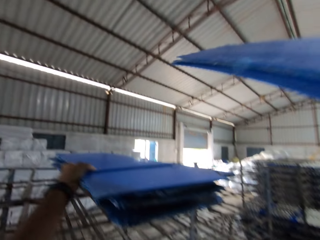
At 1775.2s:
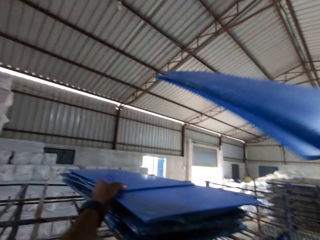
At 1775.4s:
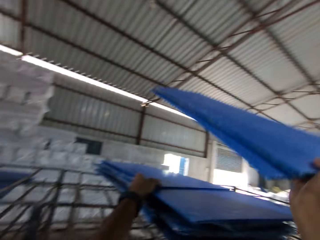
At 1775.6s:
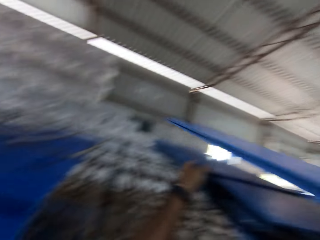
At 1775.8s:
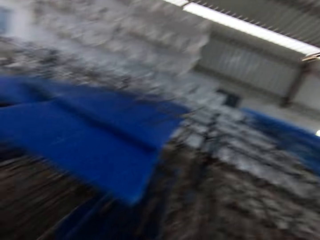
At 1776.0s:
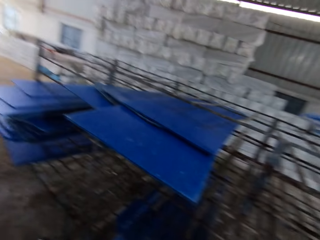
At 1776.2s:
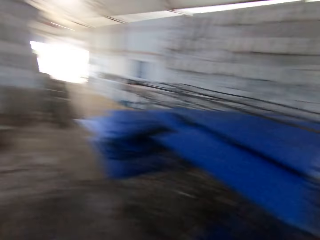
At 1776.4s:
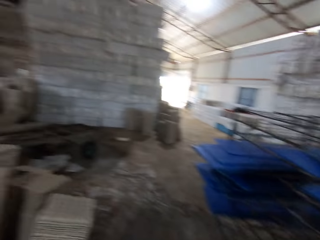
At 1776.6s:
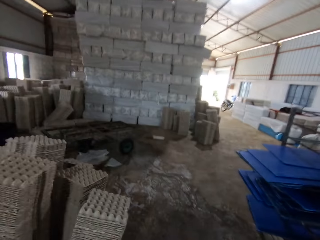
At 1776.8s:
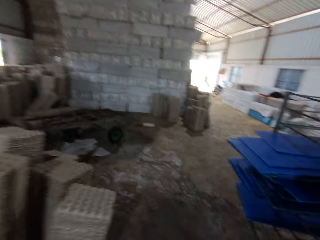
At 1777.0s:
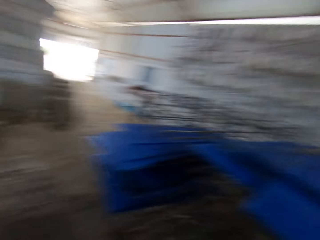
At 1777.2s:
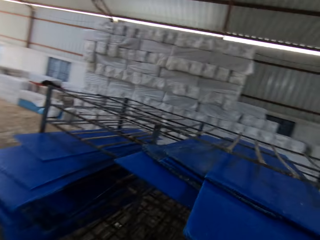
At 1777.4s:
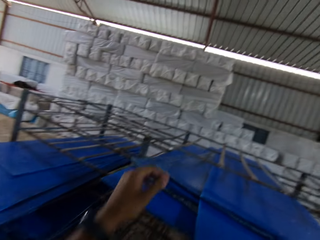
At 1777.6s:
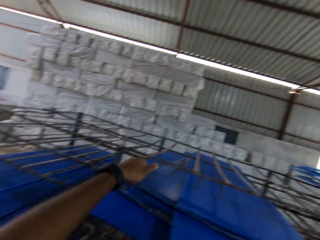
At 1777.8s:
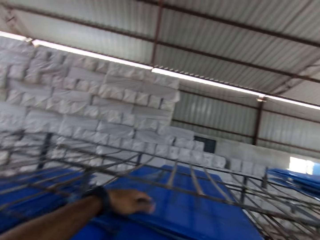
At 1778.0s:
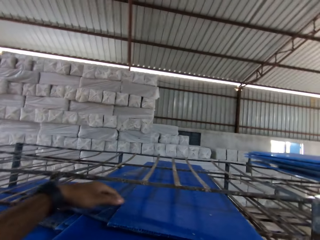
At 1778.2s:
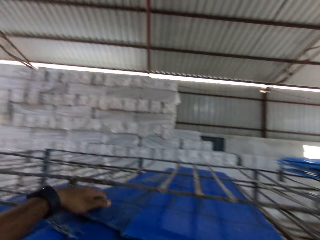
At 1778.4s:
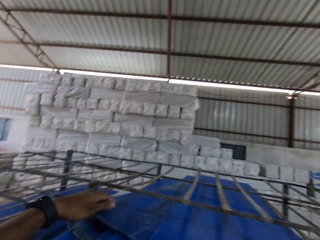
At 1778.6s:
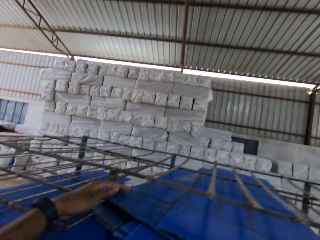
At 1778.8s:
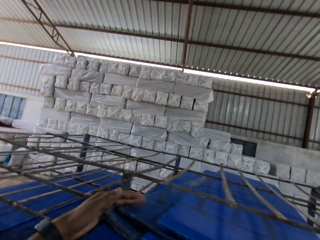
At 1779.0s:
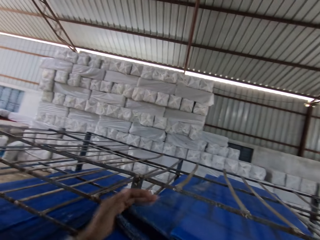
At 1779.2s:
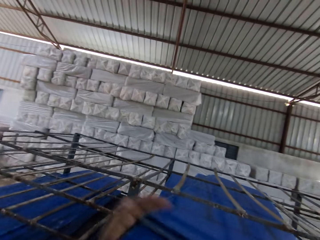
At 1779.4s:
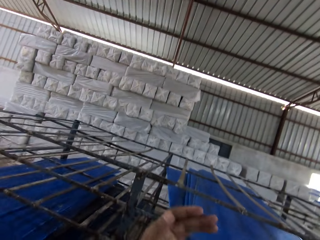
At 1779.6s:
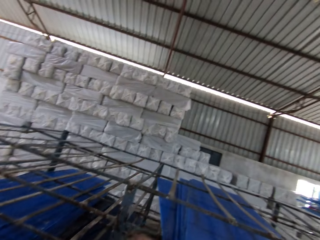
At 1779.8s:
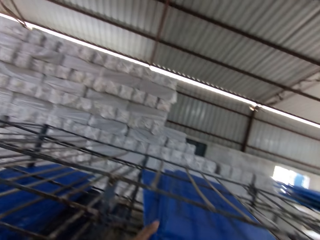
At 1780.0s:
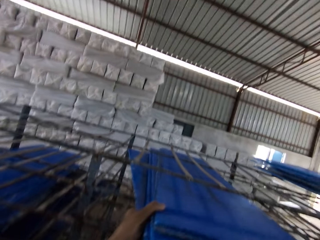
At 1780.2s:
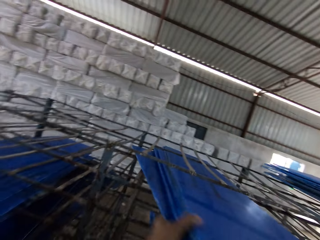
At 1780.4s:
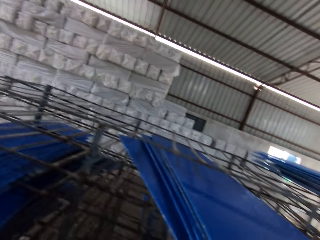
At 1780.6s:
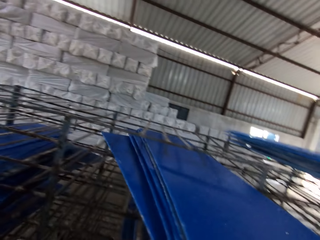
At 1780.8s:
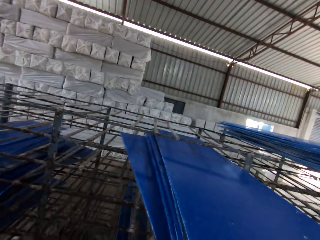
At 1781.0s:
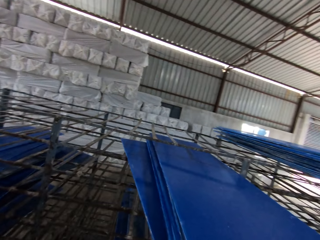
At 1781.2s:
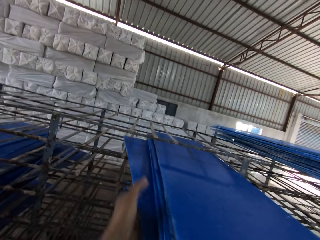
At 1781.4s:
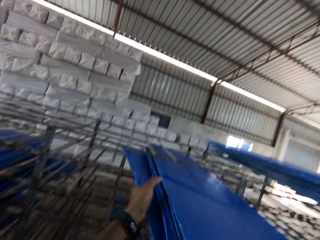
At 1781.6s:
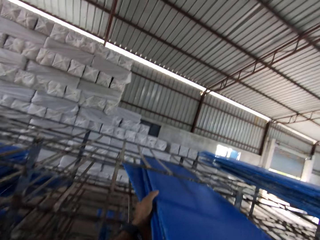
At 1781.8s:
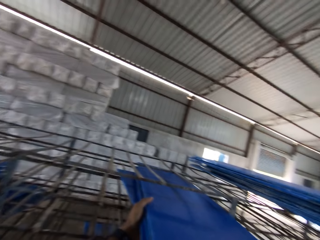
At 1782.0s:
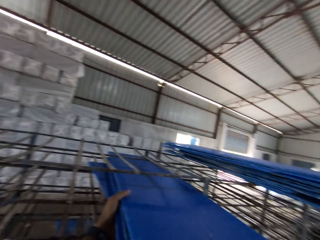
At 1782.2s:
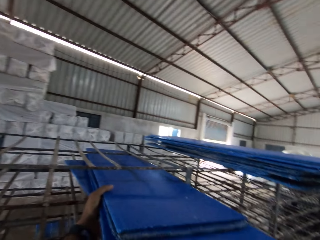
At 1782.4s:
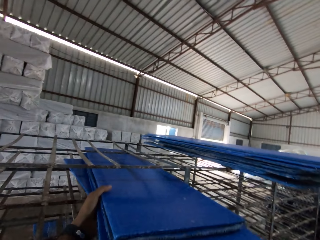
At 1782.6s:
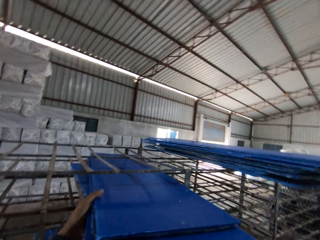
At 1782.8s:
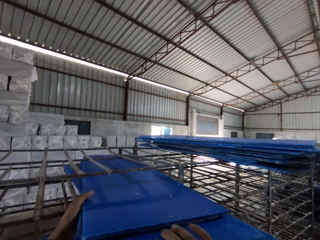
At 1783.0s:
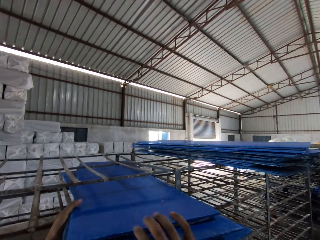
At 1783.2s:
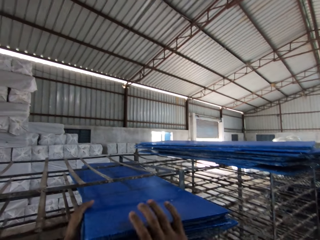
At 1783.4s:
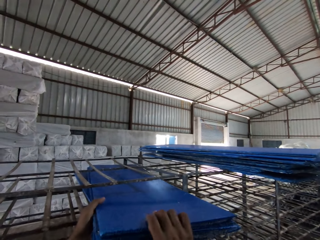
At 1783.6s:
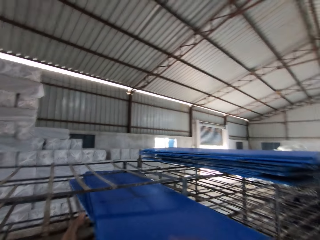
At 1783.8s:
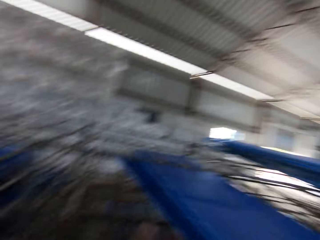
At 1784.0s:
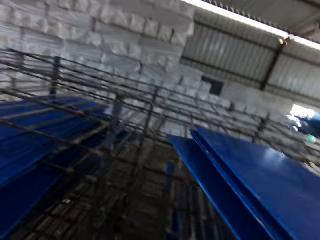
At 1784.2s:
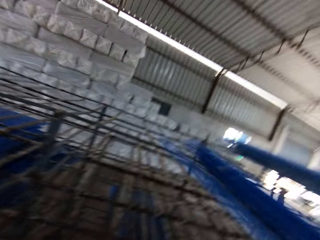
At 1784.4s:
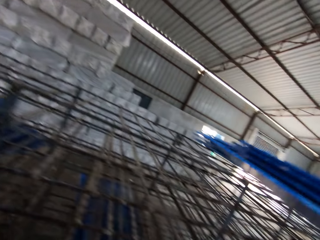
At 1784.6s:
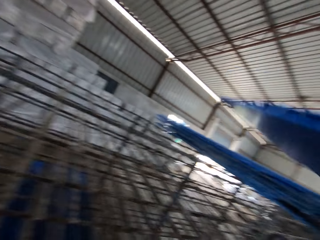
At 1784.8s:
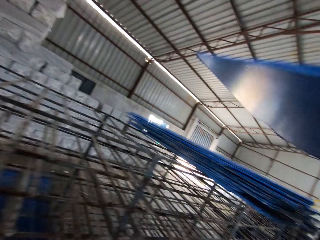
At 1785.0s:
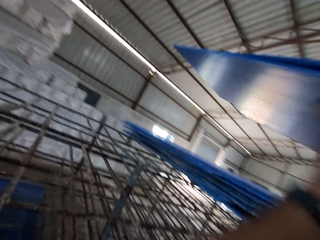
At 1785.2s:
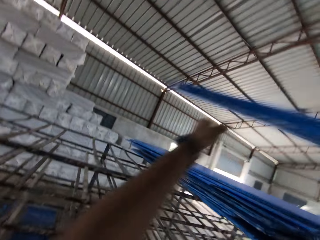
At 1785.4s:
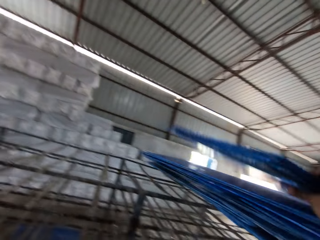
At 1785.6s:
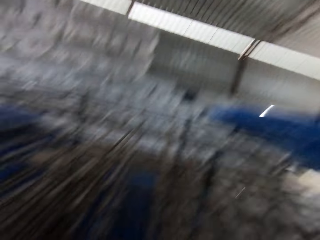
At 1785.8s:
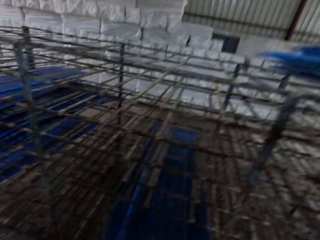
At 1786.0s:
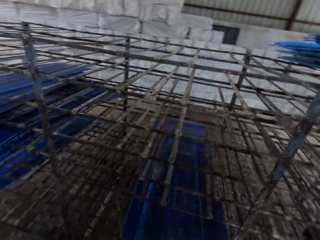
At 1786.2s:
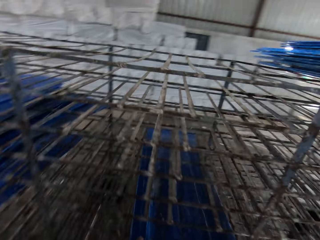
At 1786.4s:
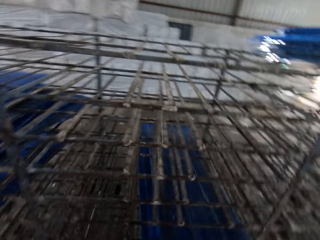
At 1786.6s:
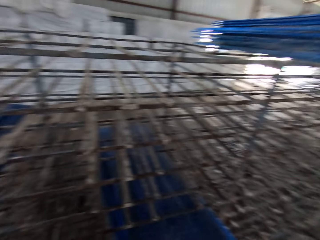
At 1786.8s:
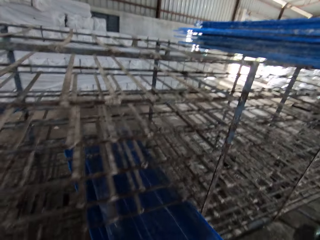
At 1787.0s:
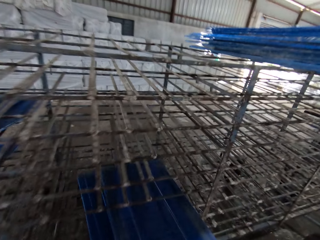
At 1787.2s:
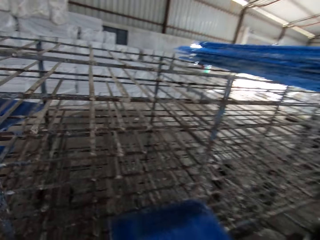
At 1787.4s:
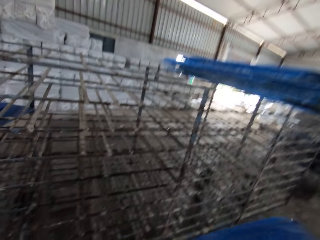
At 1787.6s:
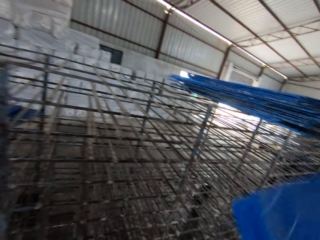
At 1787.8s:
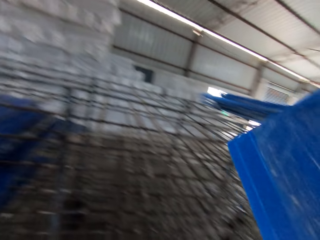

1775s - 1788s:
The camera wearer places the plastic boards on the rack with his right hand. He holds a board. He looks around. He adjusts the plastic boards on the rack with his hands. He picks the plastic boards from the rack with his hands. He carries the boards from the trolley. He places the plastic boards on the rack with his right hand. He picks the plastic boards from the rack with his hands.

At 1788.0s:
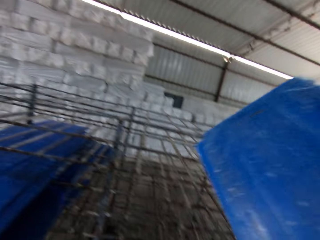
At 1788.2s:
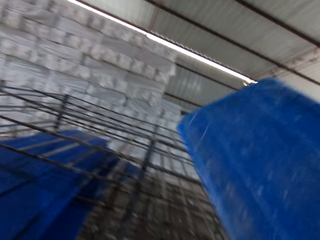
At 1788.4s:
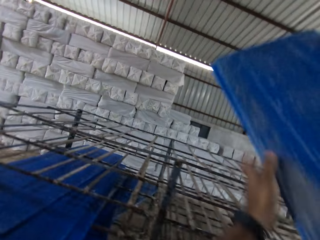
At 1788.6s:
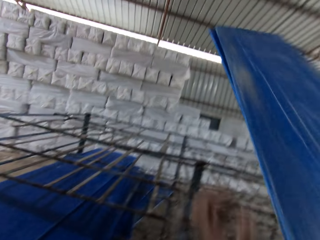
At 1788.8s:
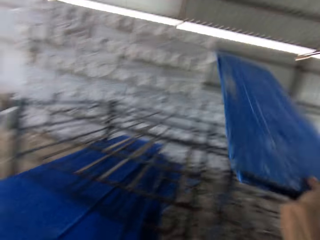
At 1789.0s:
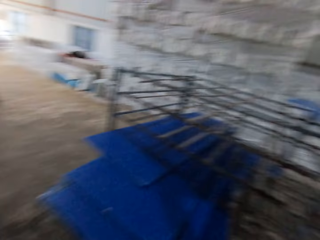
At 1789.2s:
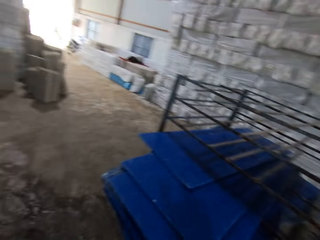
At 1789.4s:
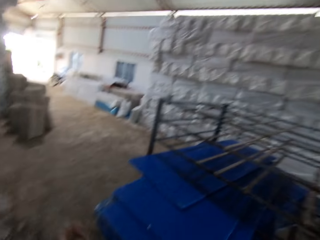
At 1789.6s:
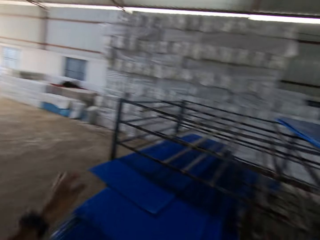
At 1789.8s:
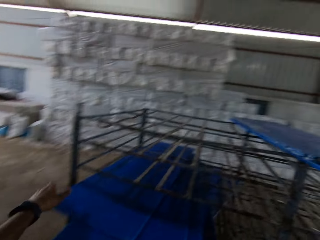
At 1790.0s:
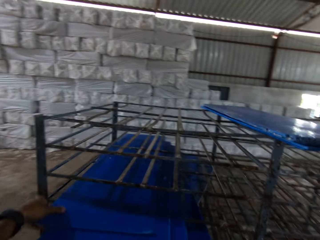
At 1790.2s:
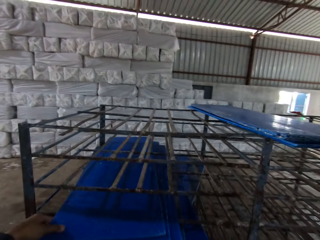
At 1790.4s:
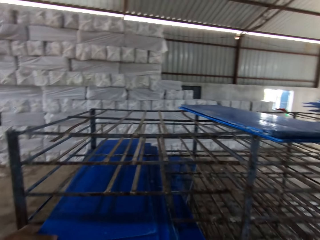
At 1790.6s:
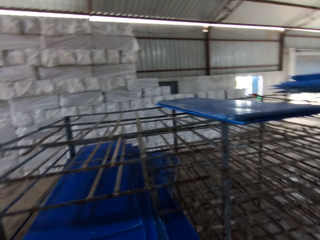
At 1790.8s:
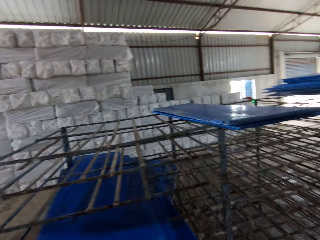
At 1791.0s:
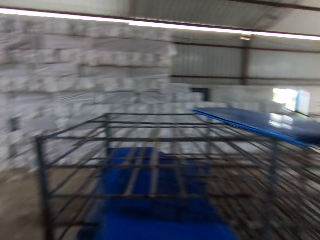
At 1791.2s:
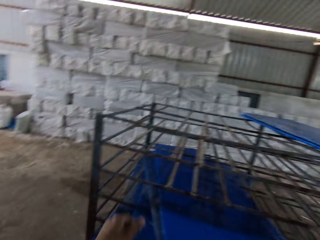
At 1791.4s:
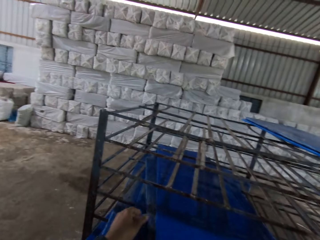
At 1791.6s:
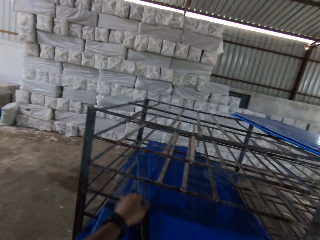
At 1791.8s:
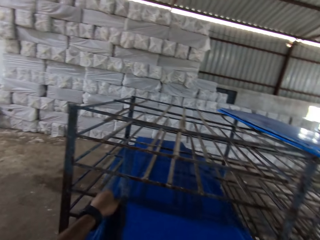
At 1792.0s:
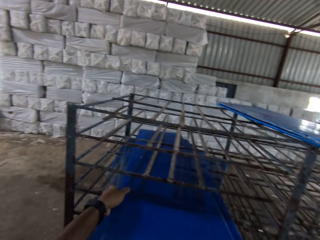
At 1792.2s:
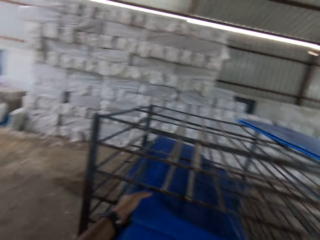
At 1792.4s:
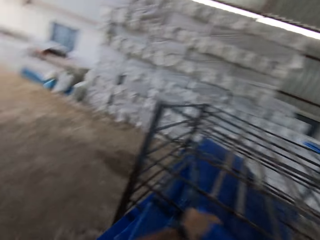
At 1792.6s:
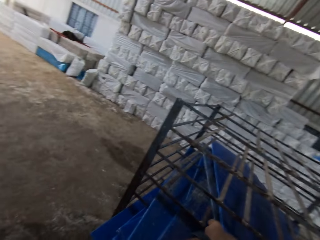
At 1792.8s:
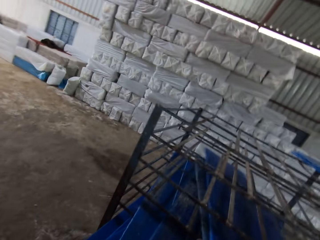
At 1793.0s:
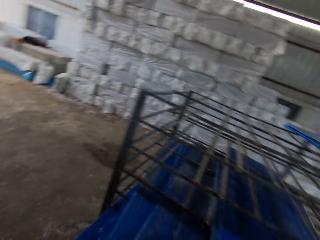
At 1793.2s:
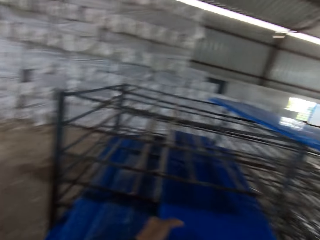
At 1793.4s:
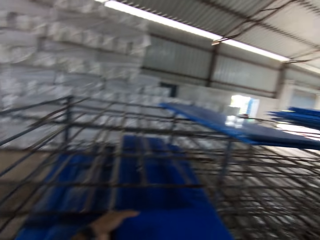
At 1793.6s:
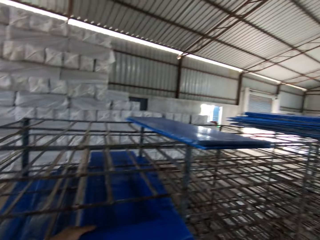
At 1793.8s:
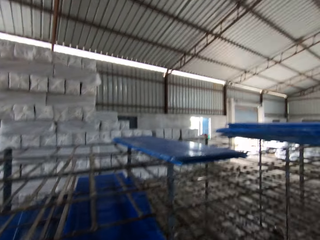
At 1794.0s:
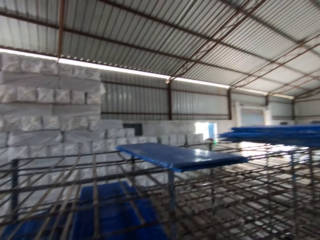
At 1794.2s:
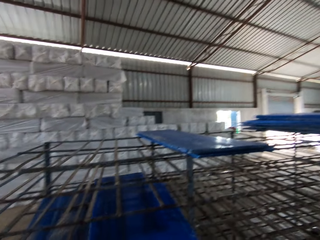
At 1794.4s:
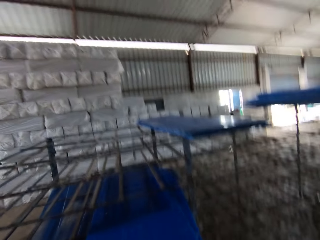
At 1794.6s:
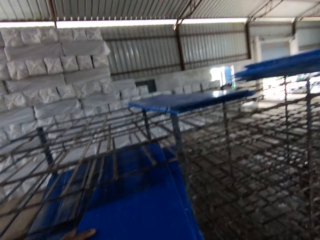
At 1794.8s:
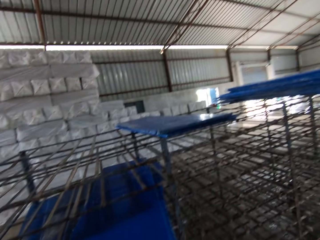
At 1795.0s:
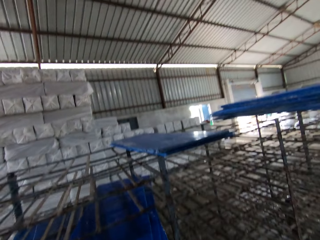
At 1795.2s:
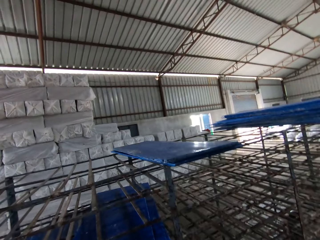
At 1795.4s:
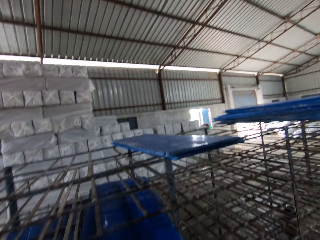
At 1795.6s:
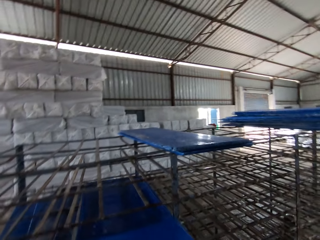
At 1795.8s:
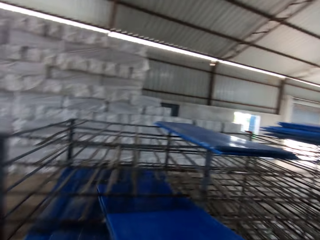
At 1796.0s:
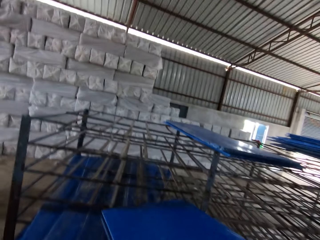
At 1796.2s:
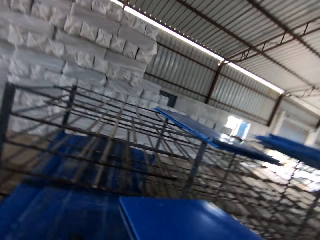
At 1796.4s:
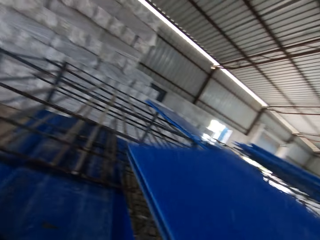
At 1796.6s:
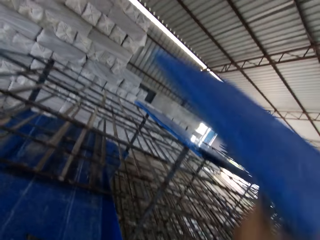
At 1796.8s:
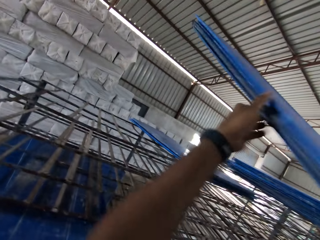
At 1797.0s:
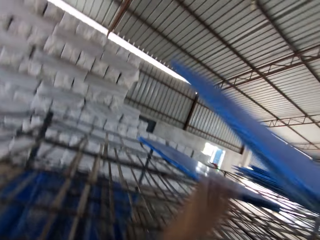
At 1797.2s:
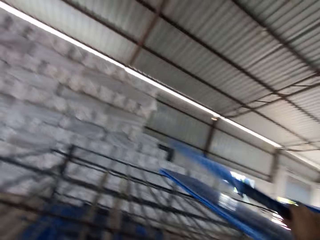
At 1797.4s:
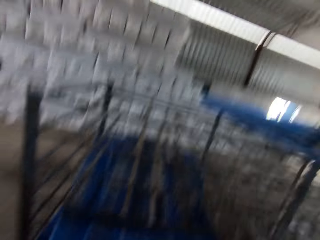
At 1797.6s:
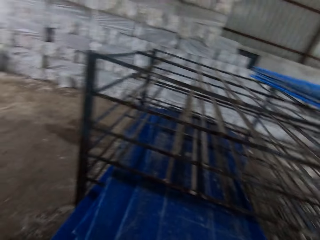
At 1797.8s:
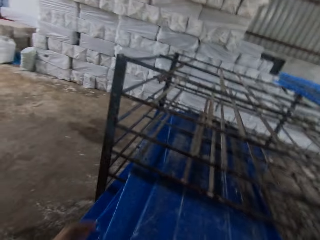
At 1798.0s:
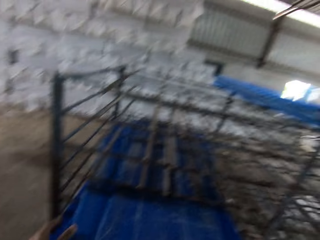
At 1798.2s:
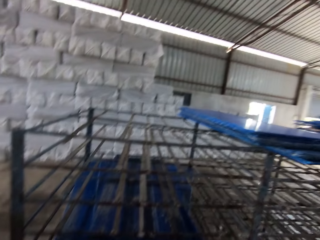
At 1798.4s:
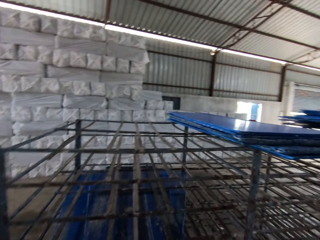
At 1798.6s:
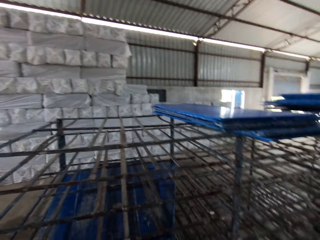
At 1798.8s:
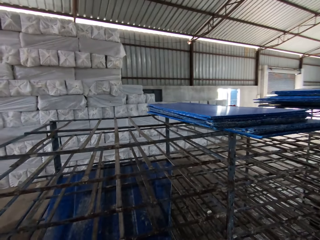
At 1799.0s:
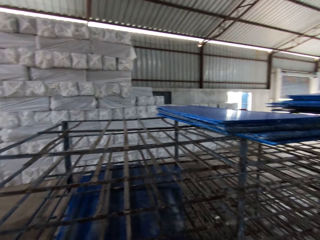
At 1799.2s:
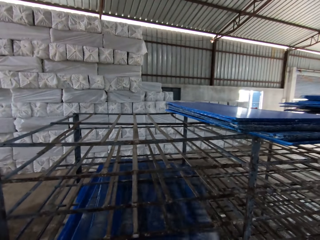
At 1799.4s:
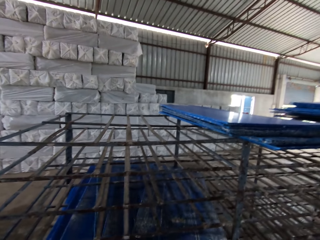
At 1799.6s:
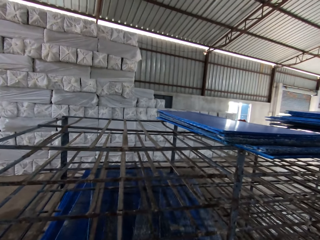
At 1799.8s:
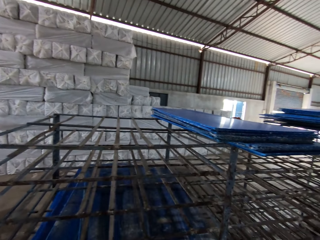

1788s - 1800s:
The camera wearer places the plastic boards on the rack with his right hand. He adjusts the plastic boards on the rack with his hands. He picks the plastic boards from the rack with his hands. He places the plastic boards on the rack with his hands. He adjusts the plastic boards on the rack with his hands.
